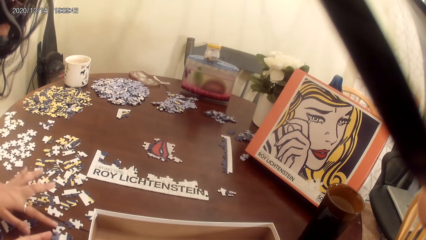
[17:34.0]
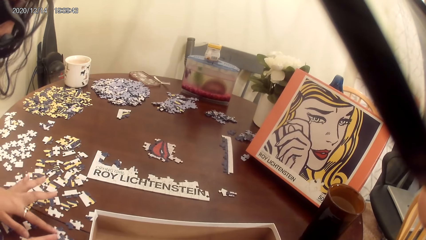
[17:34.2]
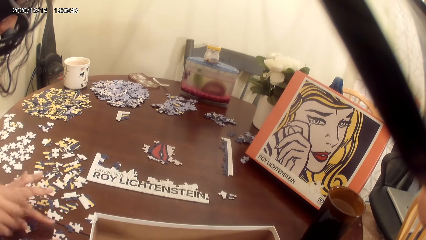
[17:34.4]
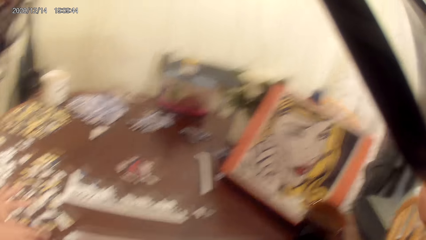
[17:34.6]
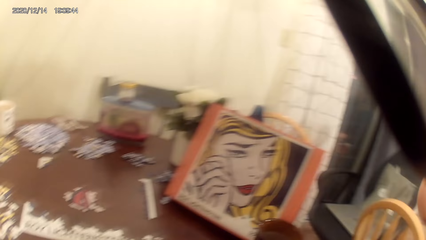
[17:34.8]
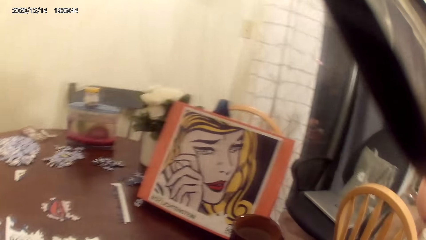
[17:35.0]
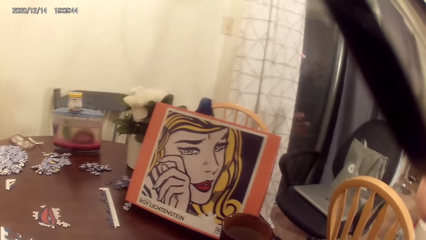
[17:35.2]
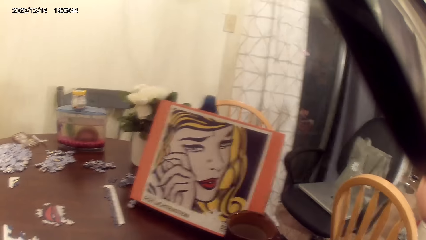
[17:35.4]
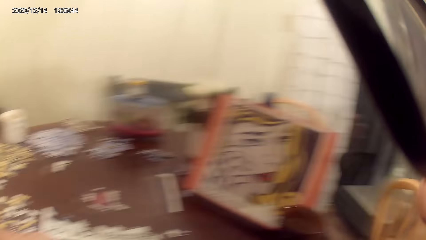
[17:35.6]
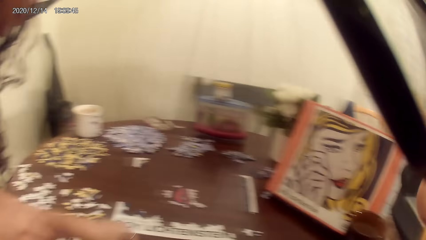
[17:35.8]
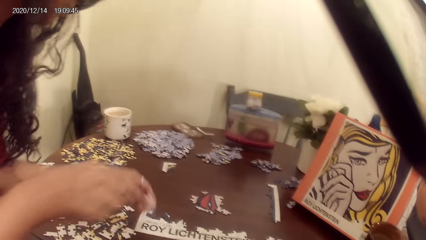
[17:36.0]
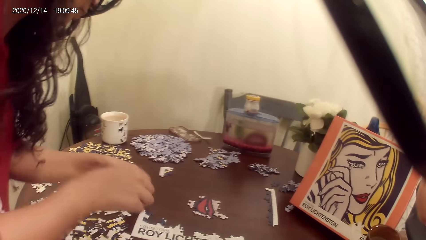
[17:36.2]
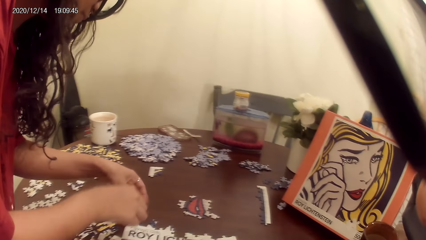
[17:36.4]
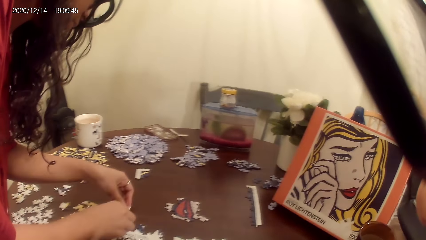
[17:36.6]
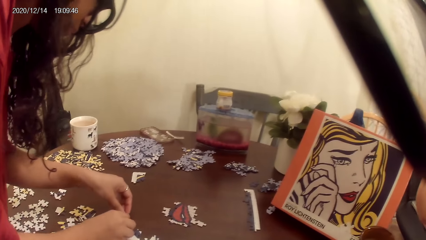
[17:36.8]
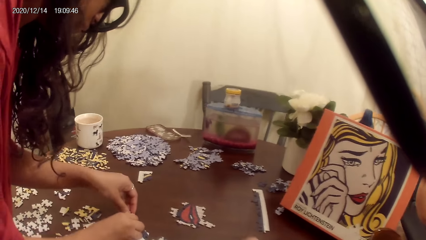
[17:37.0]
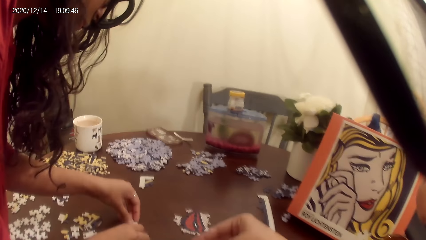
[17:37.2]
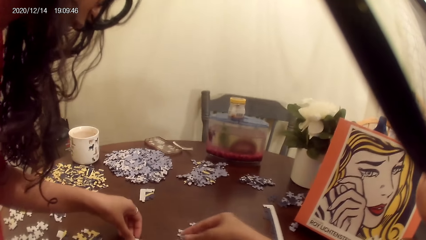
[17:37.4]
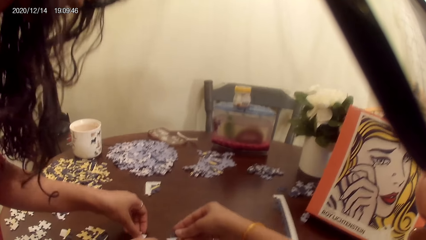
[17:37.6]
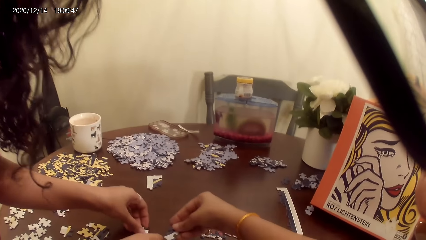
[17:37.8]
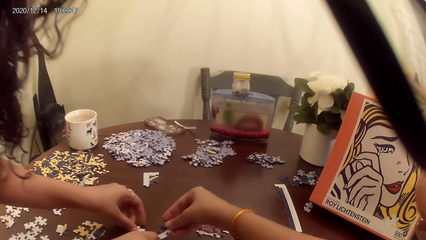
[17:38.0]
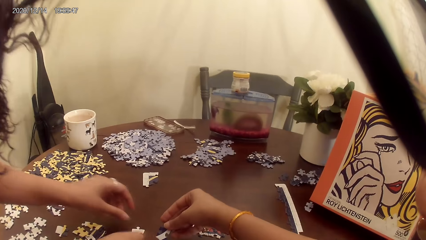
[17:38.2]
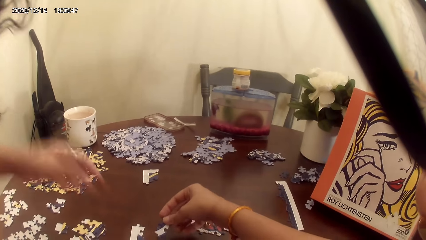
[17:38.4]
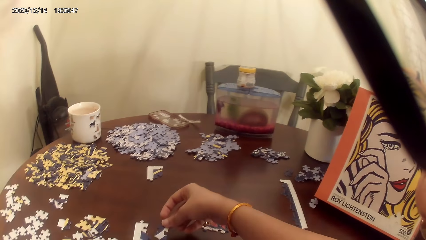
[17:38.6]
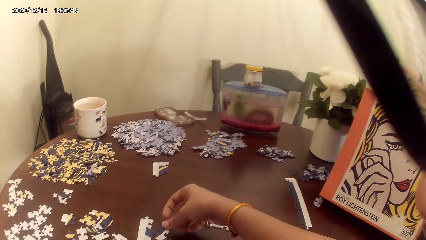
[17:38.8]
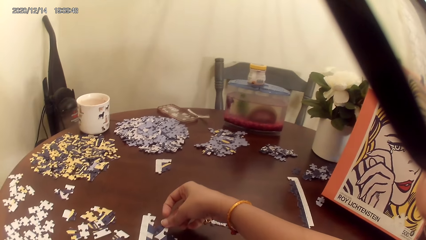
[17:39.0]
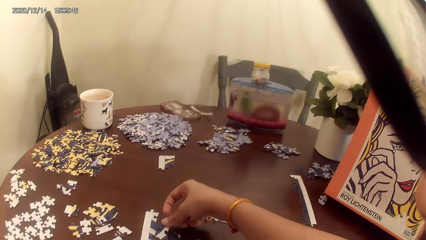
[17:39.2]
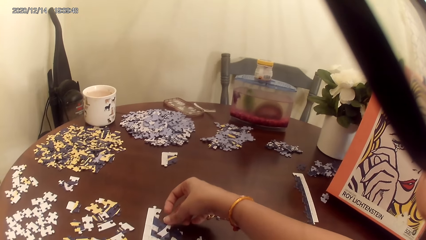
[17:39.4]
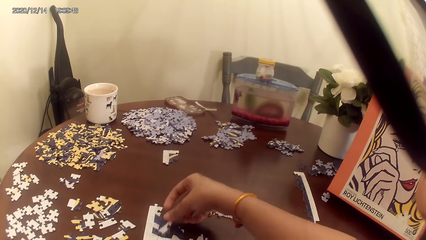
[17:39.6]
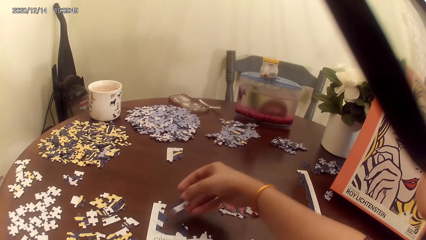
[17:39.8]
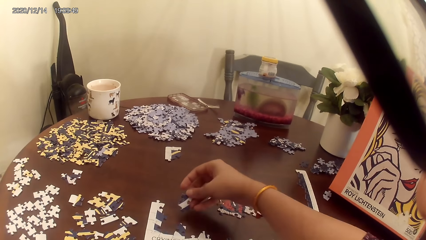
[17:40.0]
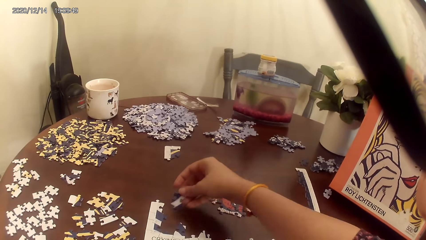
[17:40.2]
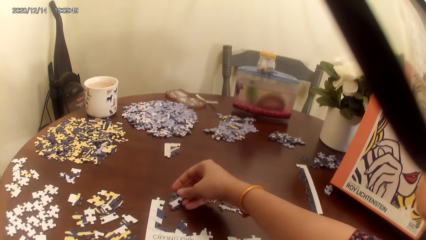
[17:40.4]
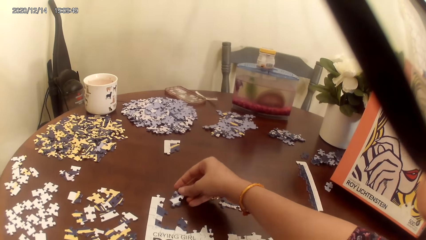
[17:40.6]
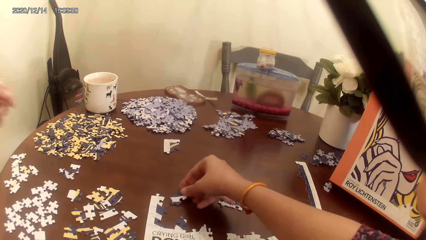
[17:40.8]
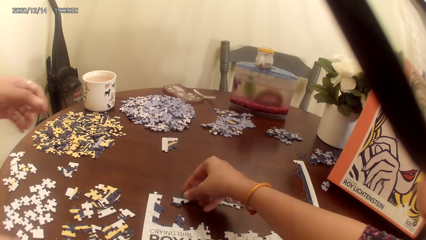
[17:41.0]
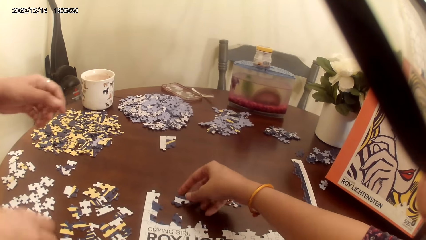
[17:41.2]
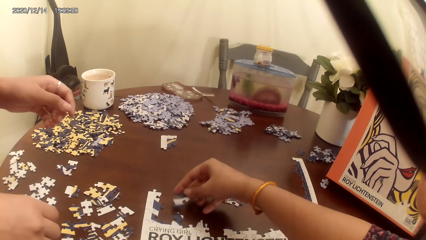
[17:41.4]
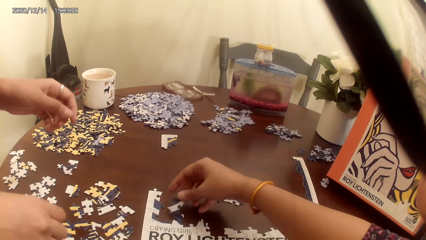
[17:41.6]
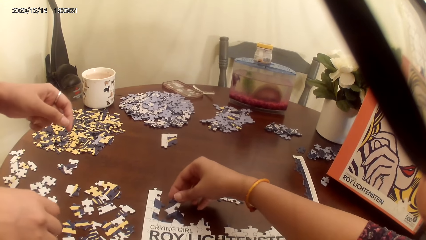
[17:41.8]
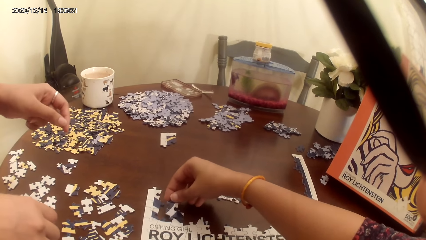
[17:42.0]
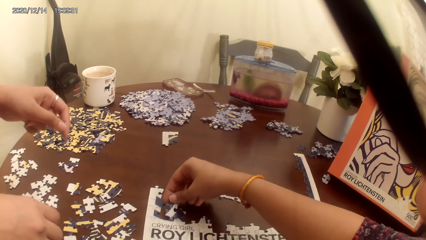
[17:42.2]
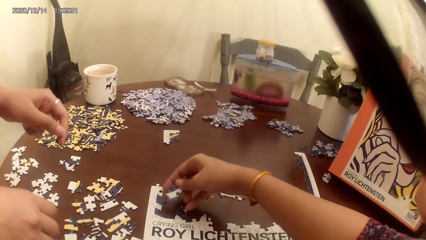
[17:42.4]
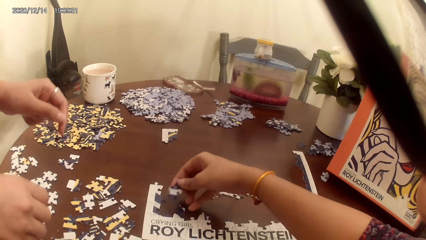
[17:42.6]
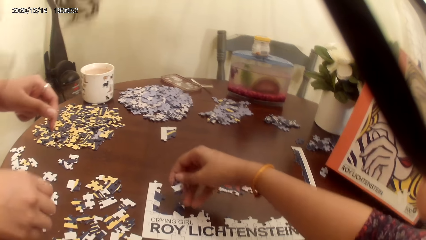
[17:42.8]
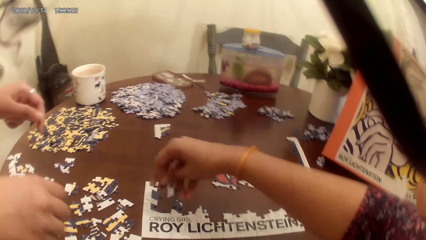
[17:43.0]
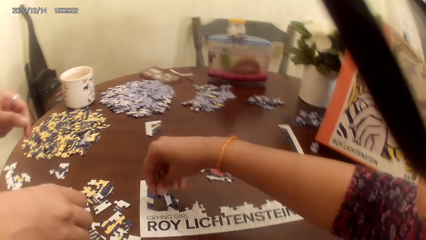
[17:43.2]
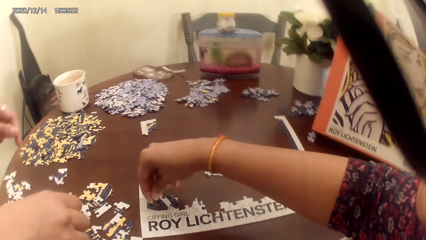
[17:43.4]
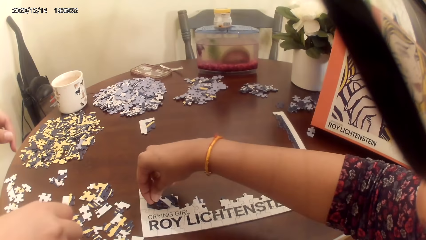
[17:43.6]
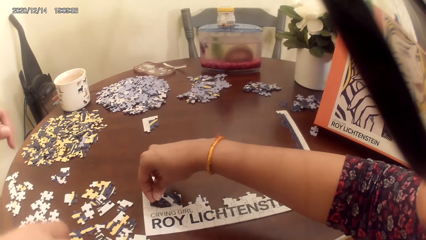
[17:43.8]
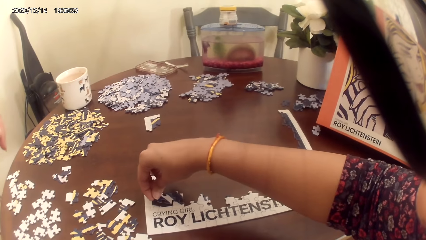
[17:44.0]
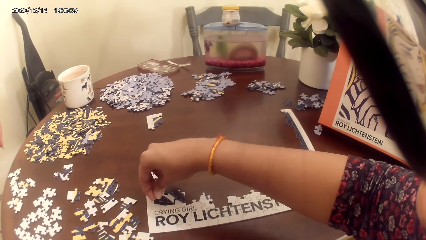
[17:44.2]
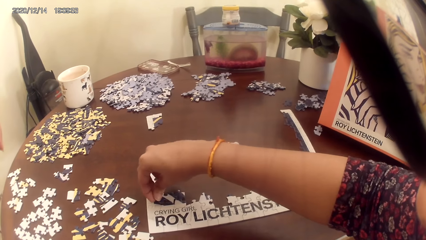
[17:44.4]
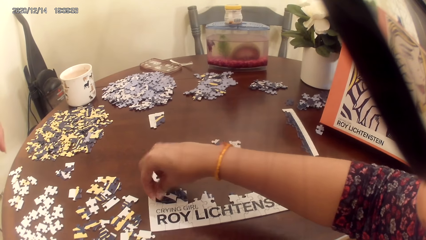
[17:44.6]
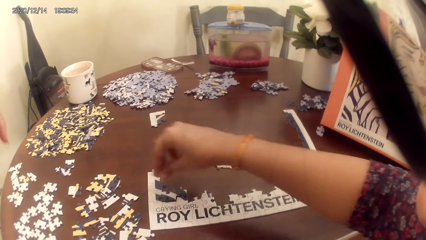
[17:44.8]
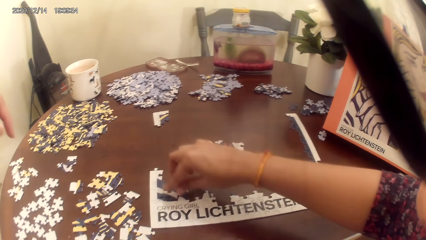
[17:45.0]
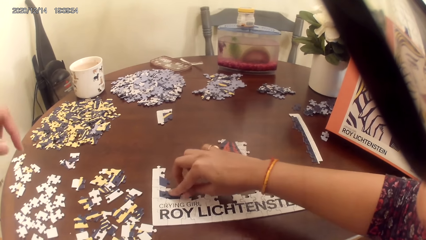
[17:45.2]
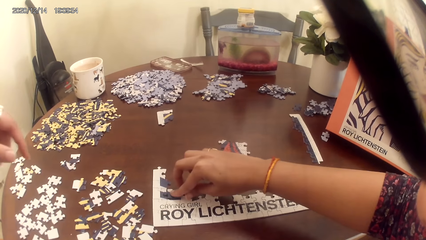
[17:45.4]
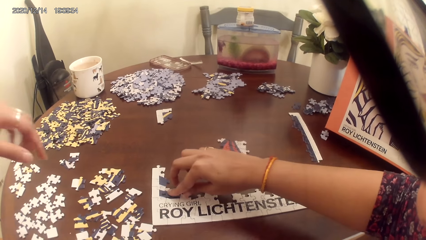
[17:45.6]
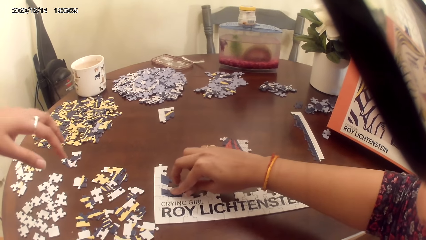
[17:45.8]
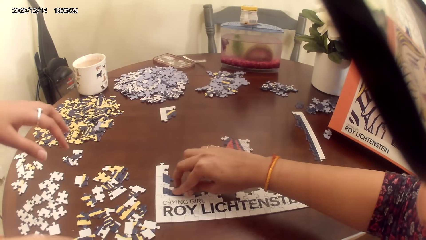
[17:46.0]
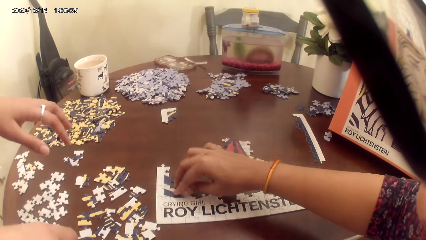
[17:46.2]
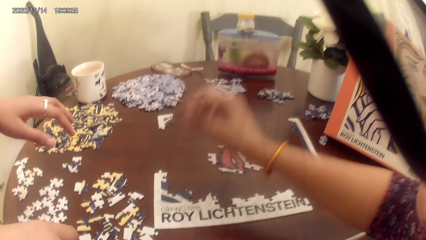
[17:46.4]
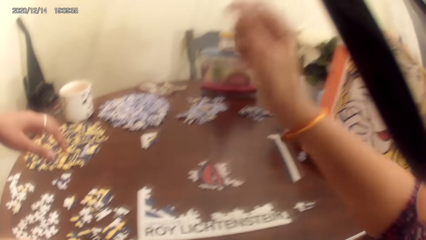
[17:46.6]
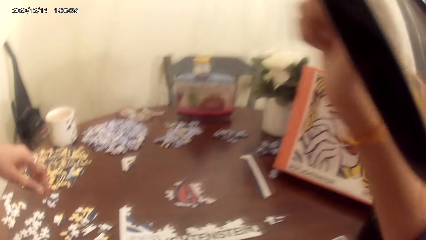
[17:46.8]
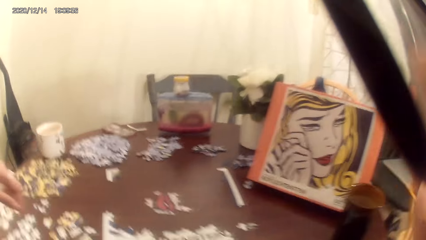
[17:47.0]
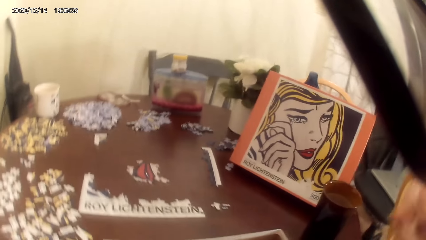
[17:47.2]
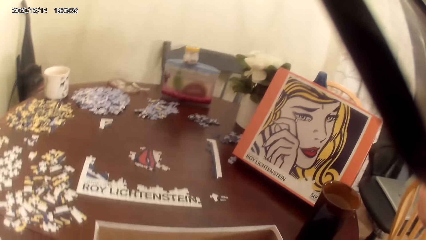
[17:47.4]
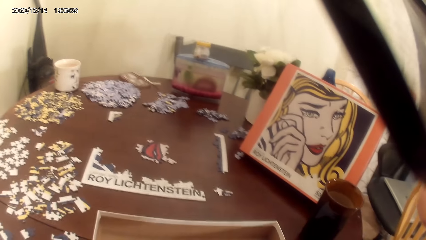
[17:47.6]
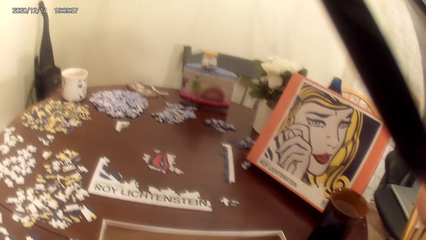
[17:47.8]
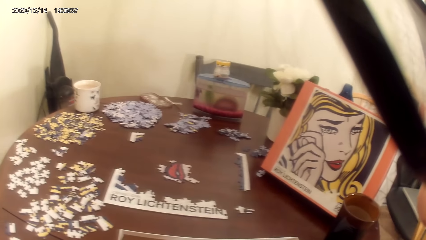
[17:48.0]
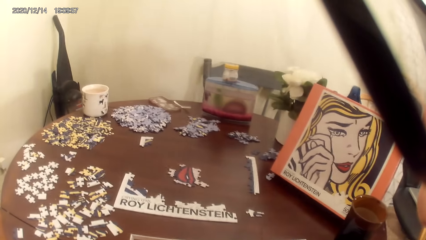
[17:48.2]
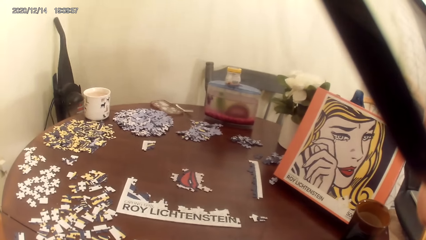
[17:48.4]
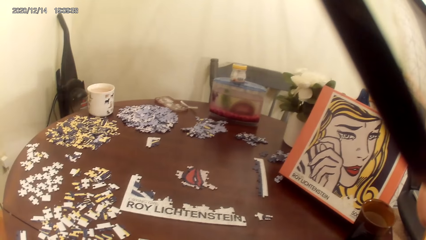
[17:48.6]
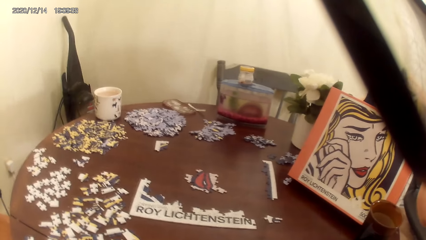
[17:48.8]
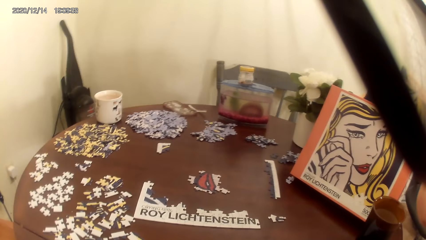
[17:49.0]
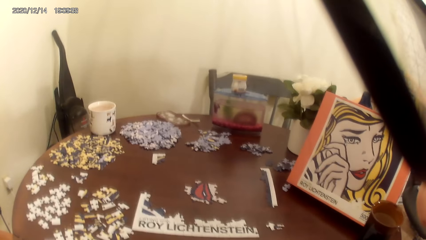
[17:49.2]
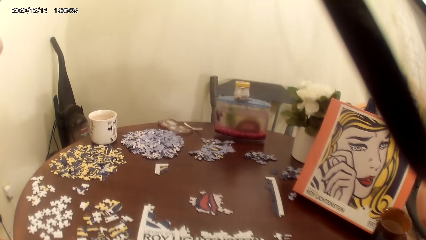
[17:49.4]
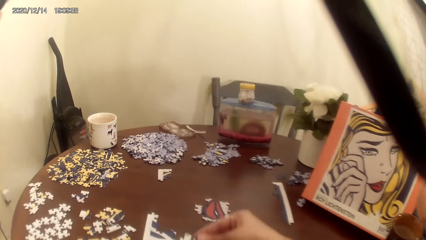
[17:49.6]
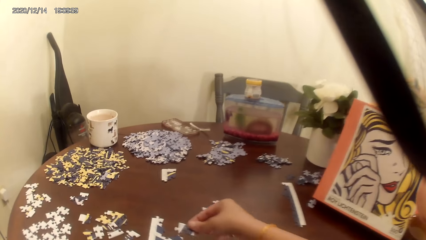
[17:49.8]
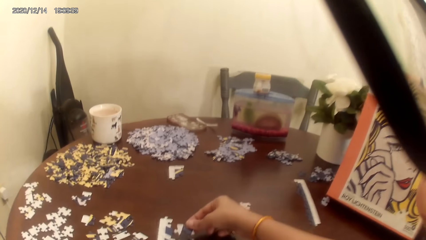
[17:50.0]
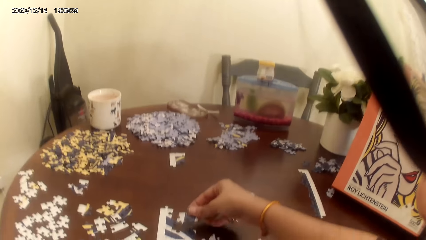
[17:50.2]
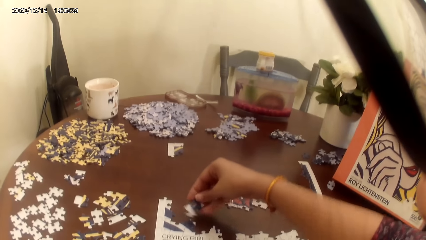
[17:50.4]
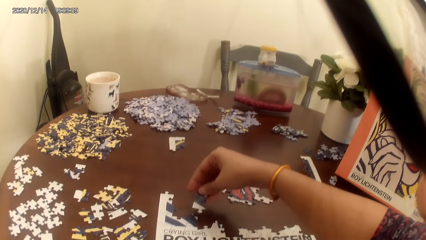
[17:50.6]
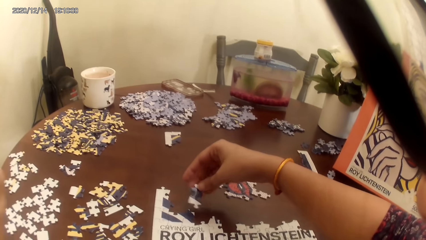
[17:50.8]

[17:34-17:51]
A person plays the game. The camera wearer plays the game. They look at the portrait.
